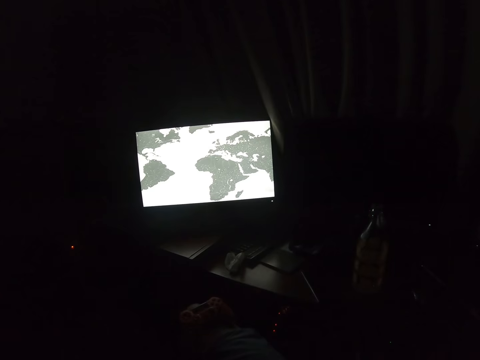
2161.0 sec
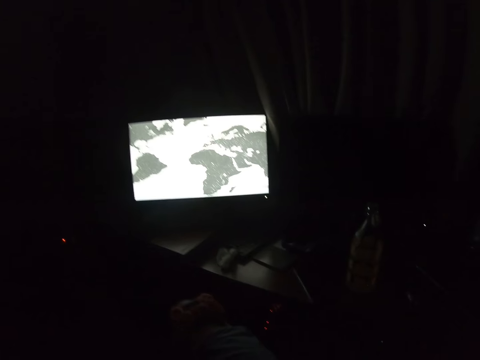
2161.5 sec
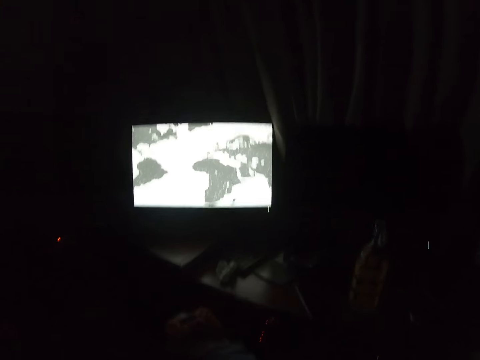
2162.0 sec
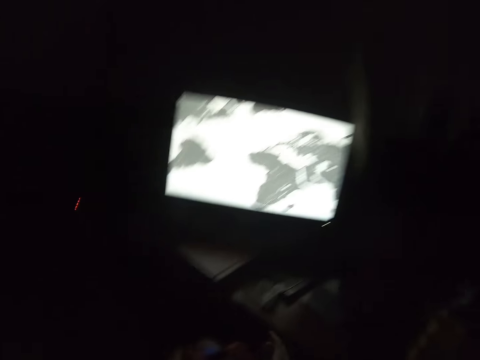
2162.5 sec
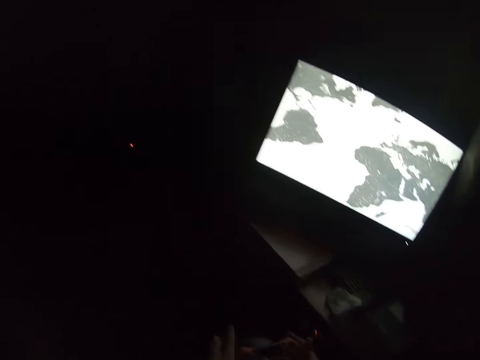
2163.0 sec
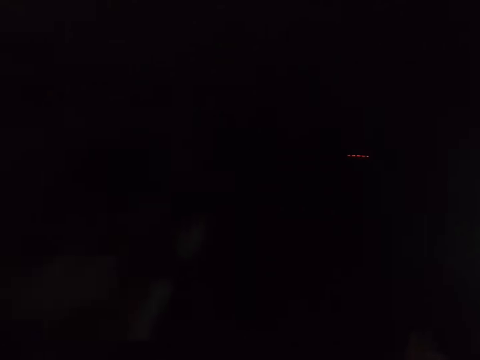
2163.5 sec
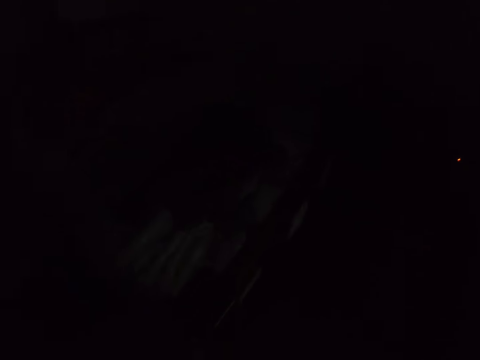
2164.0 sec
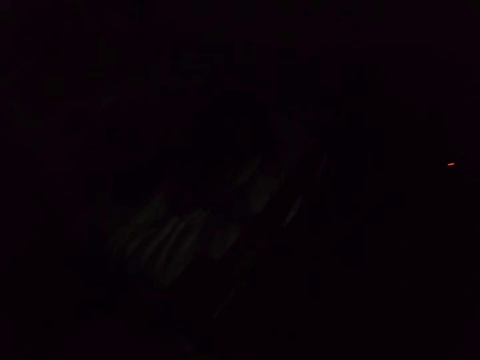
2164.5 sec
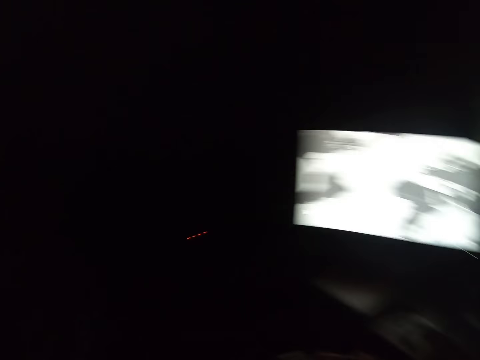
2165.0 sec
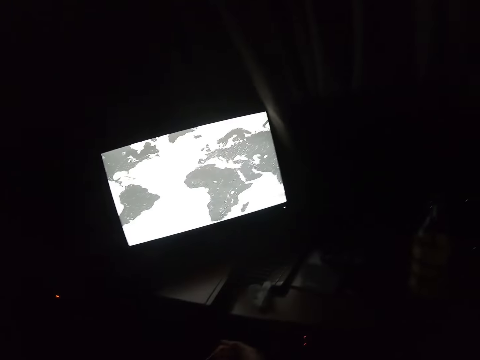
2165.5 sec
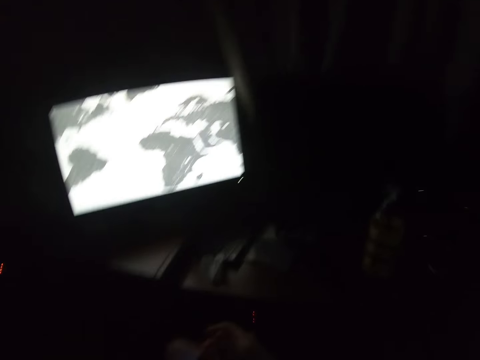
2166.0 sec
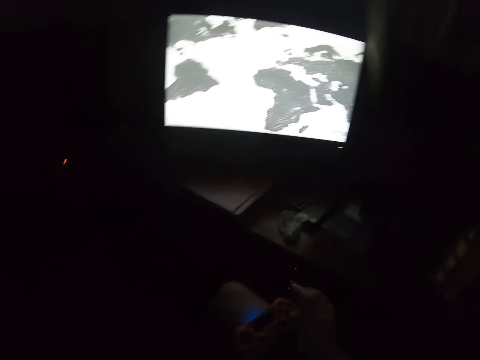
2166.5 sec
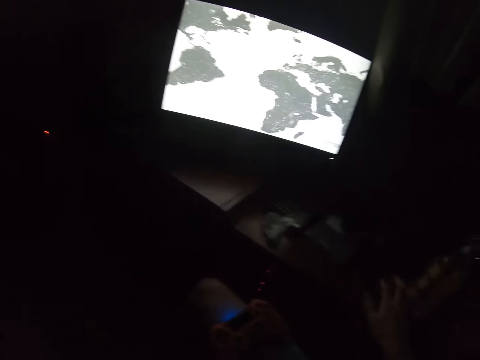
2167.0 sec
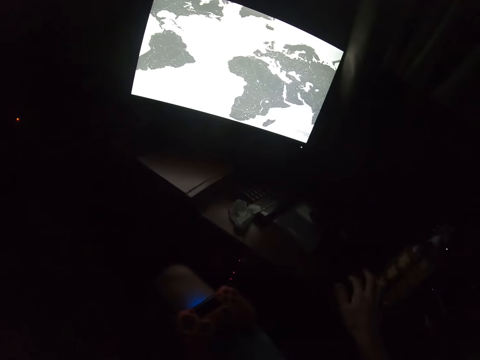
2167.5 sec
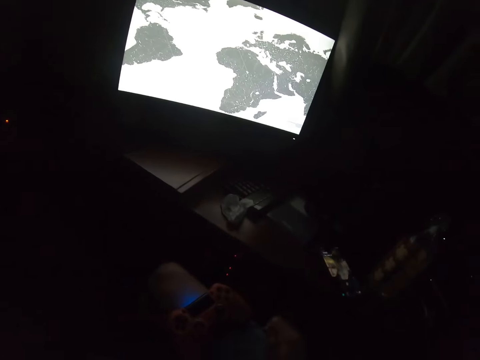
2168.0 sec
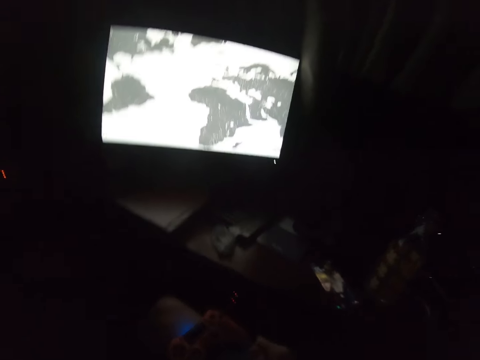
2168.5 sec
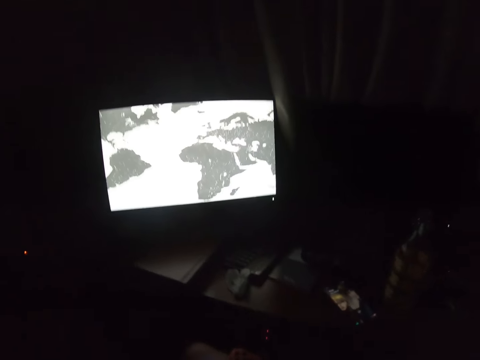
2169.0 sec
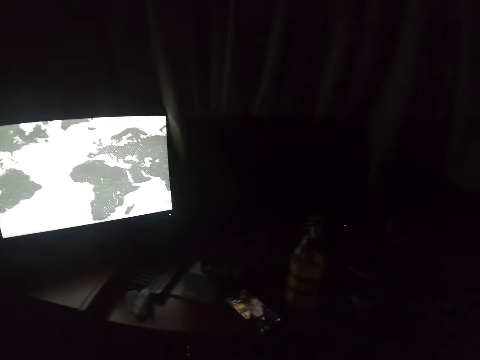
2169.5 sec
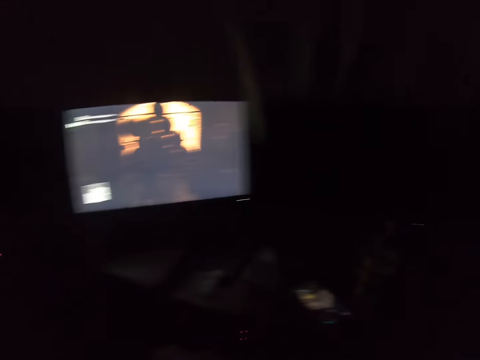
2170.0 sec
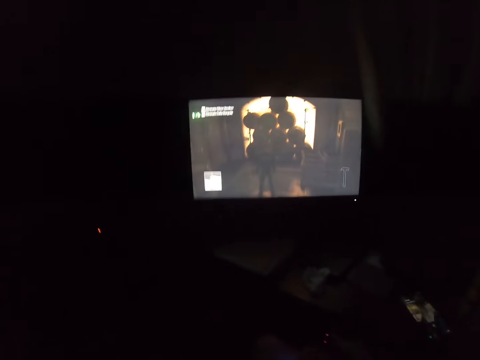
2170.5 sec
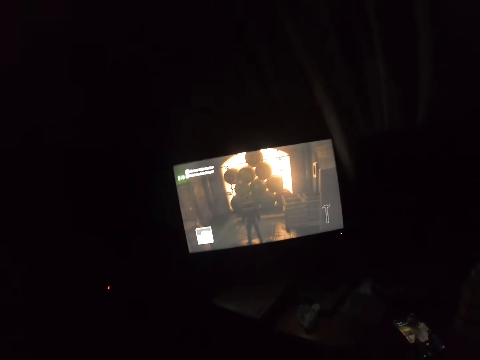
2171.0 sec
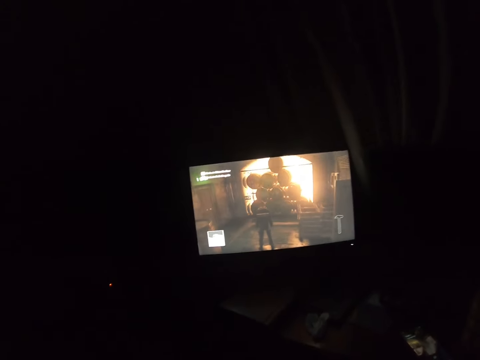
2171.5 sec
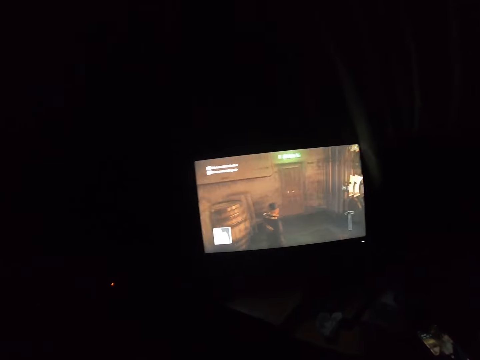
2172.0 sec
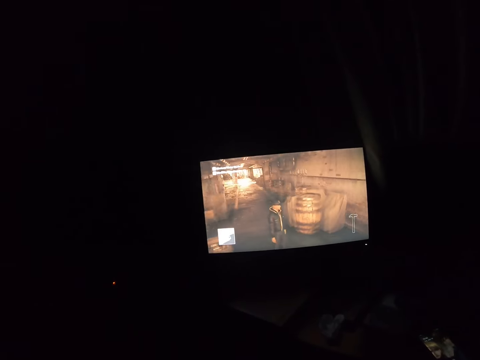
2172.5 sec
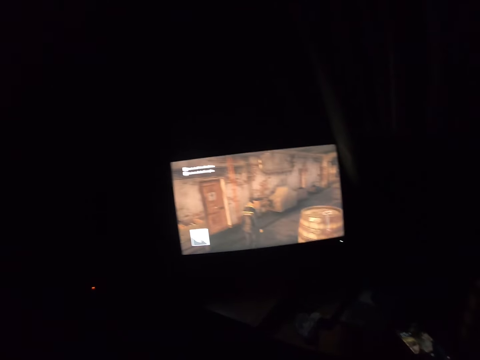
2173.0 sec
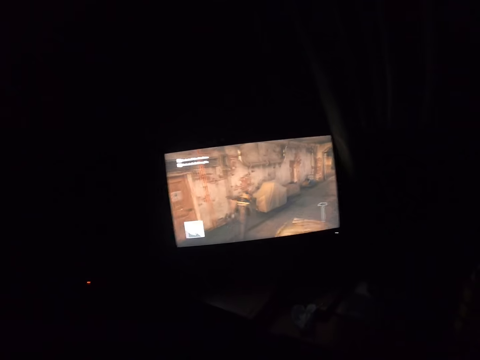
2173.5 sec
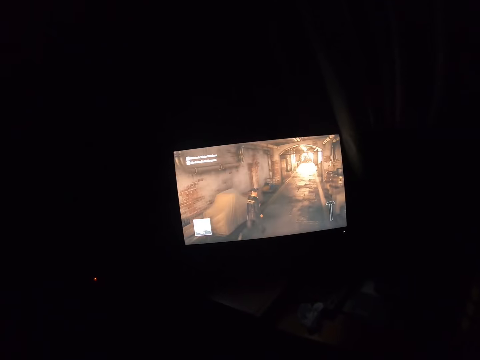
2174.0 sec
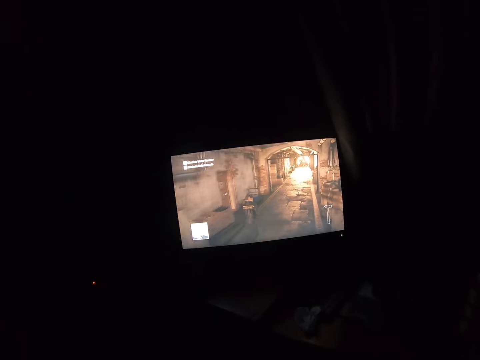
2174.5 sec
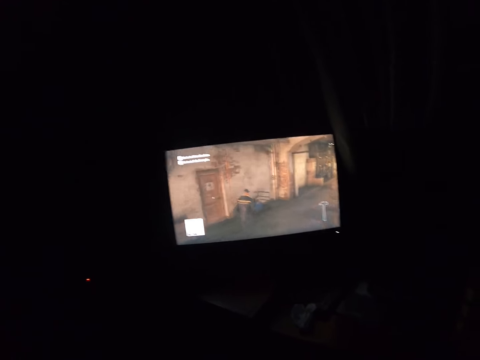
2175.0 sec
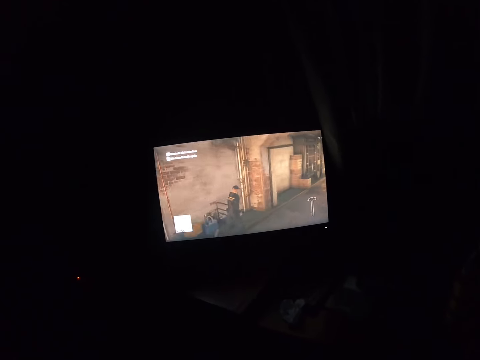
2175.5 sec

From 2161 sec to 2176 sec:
The camera wearer looks to the side. They tap on the phone. They scroll the phone. They play a video game.

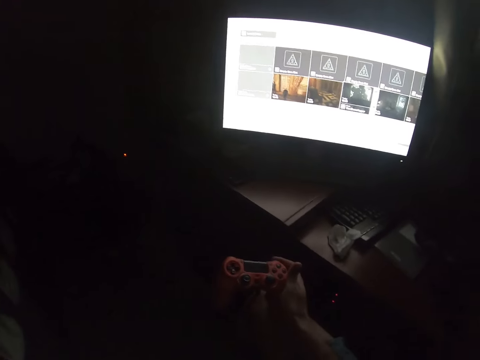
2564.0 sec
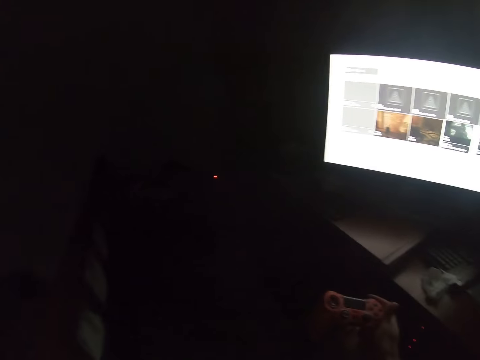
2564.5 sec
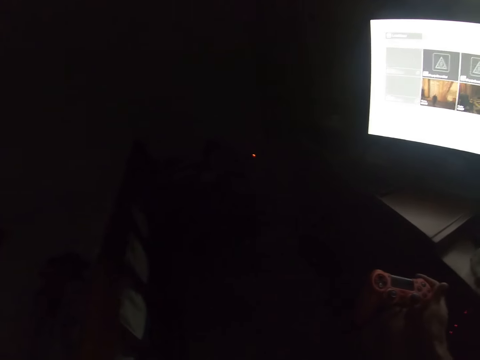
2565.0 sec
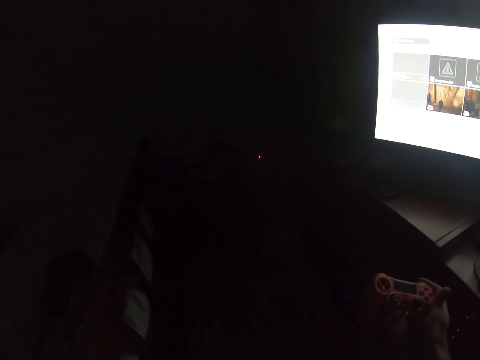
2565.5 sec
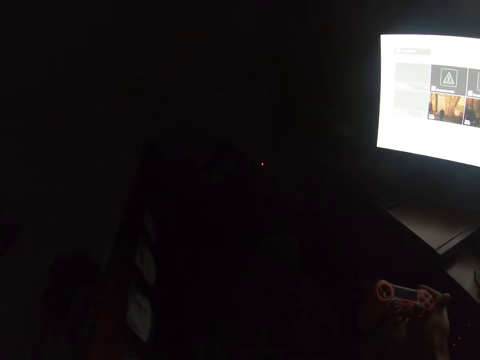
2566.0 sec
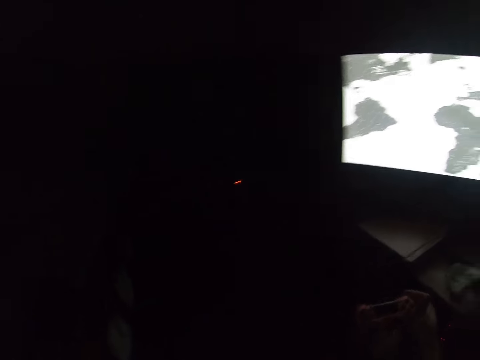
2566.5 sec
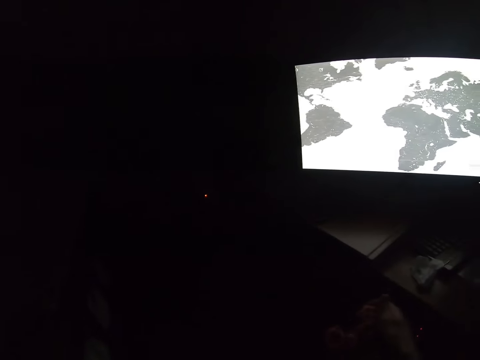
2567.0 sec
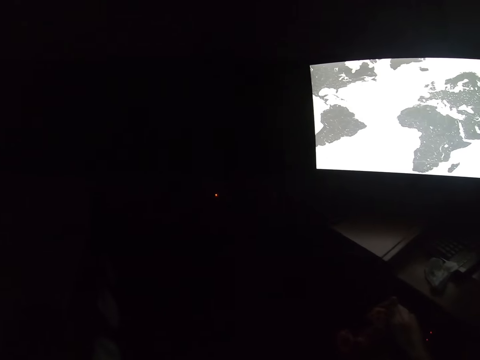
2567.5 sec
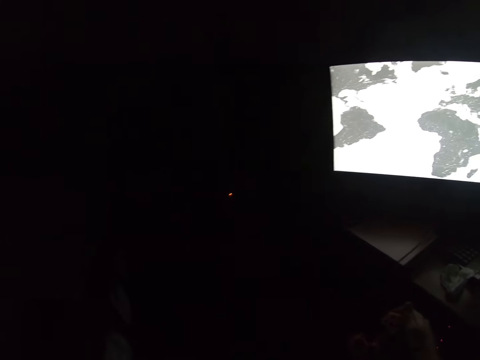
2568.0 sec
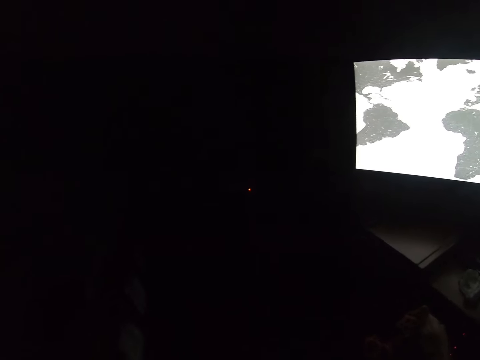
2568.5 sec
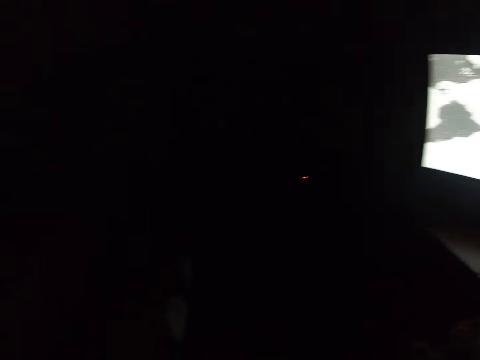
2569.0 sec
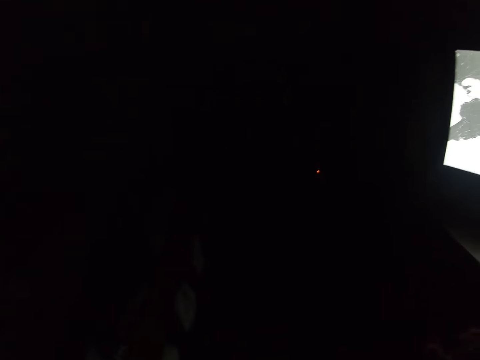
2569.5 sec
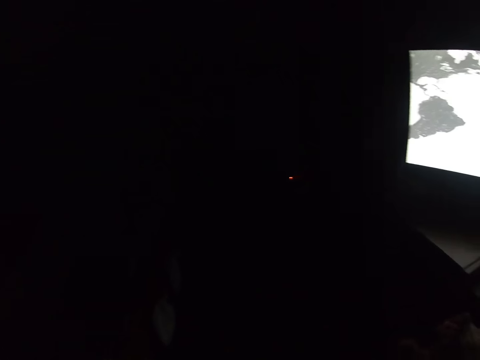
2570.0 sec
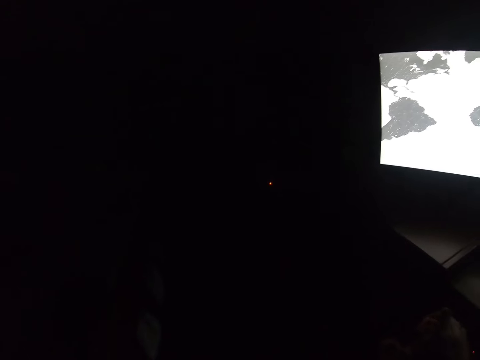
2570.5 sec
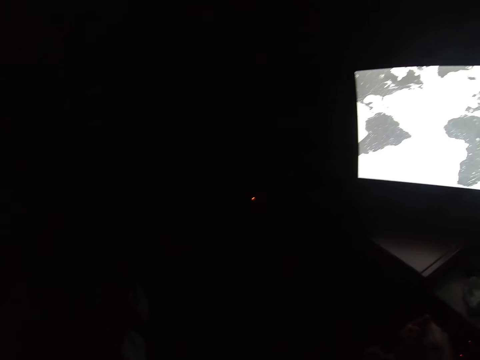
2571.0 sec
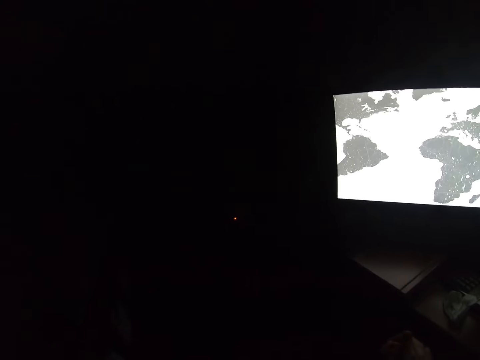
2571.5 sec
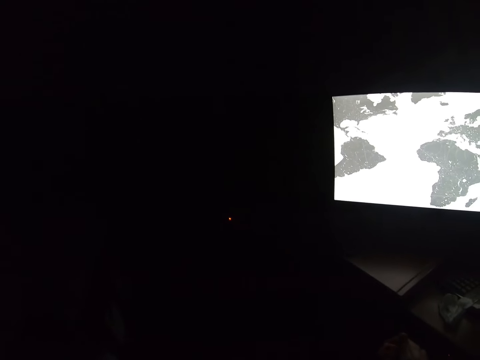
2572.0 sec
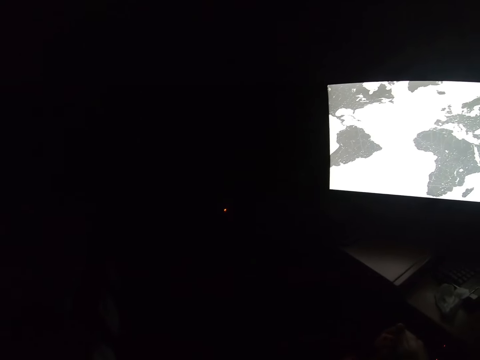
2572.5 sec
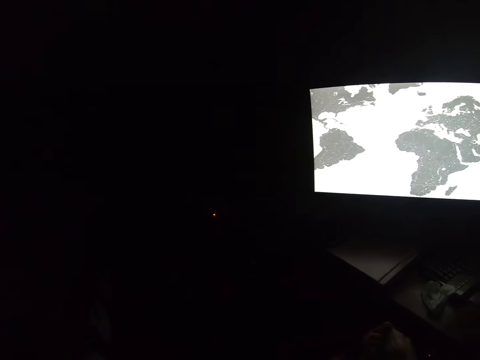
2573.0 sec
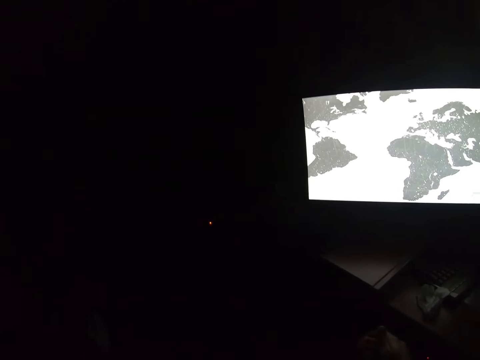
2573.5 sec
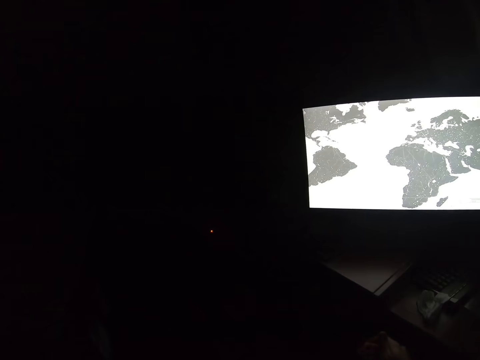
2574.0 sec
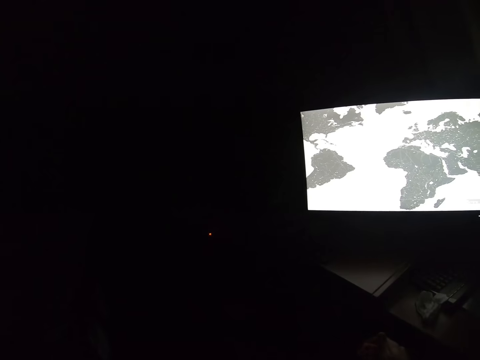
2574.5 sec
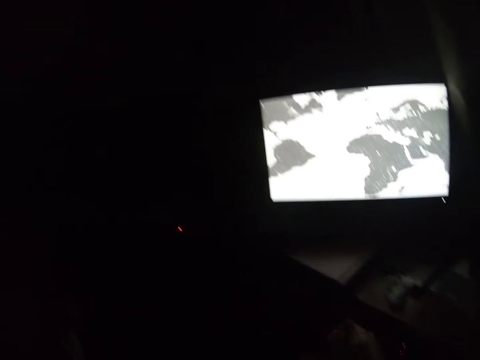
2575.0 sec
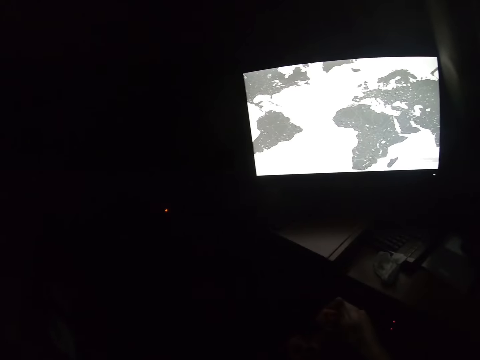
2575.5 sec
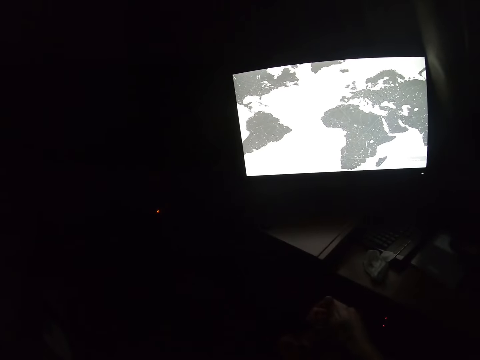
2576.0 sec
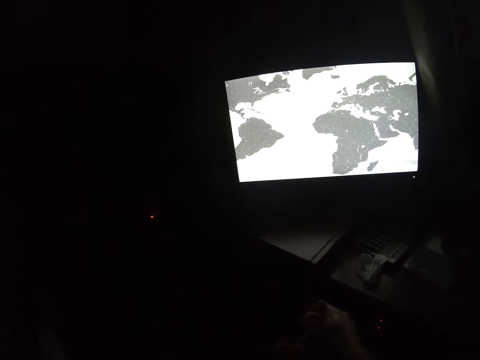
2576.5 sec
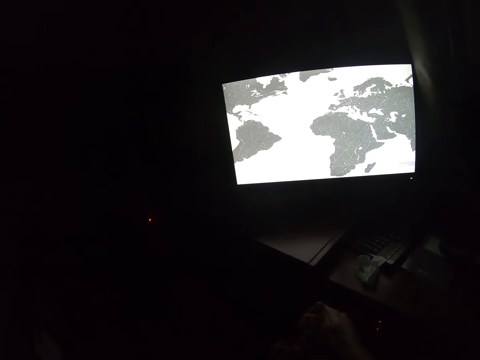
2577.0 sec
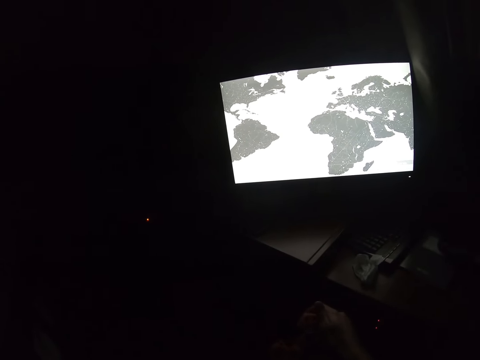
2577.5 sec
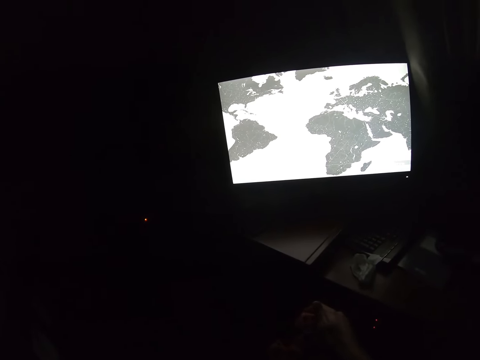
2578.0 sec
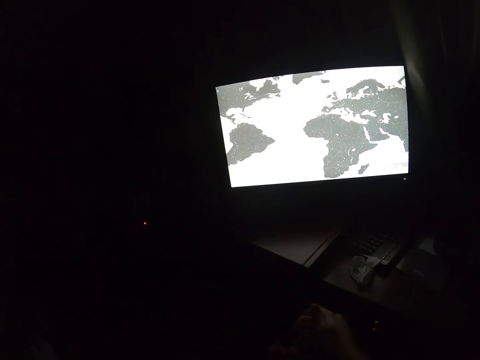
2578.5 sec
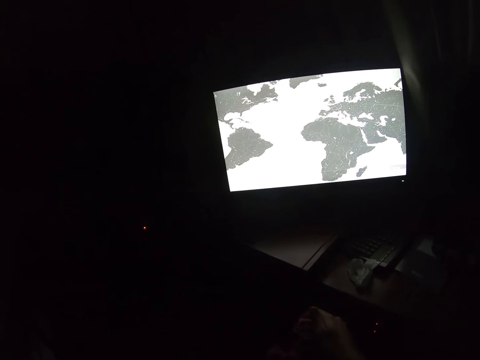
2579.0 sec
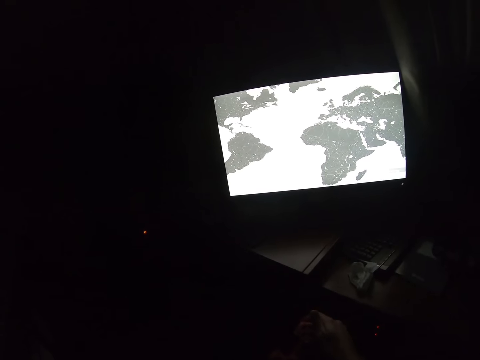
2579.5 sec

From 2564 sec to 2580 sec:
The camera wearer moves his head. He stares at the computer.
